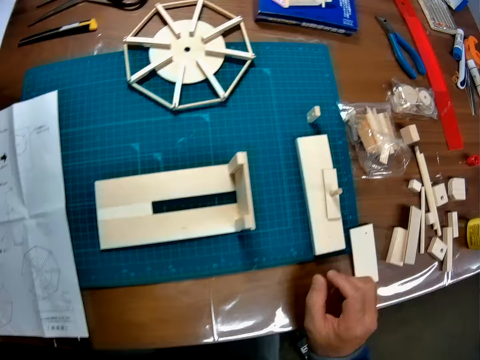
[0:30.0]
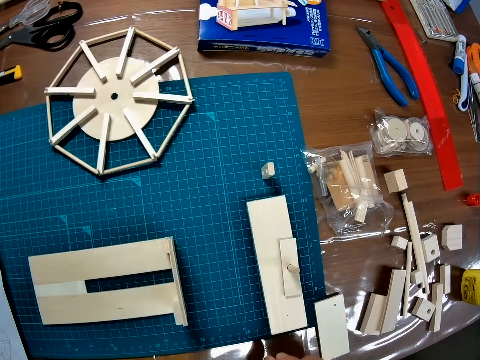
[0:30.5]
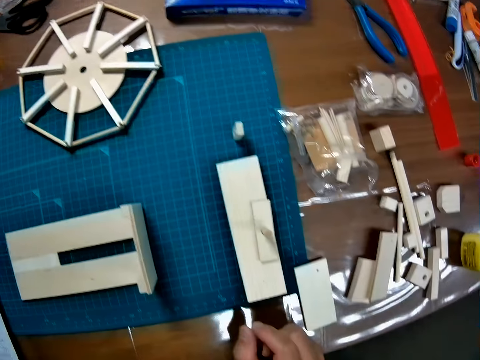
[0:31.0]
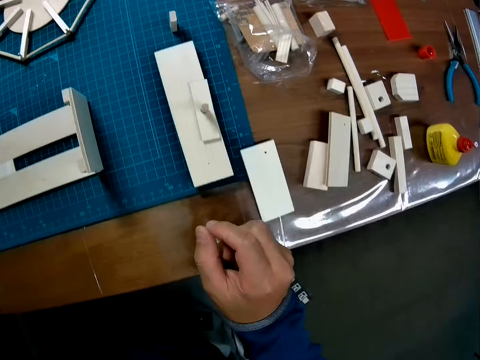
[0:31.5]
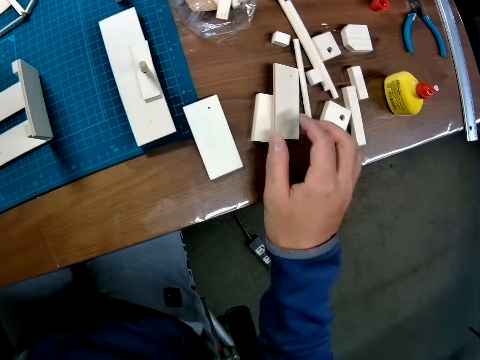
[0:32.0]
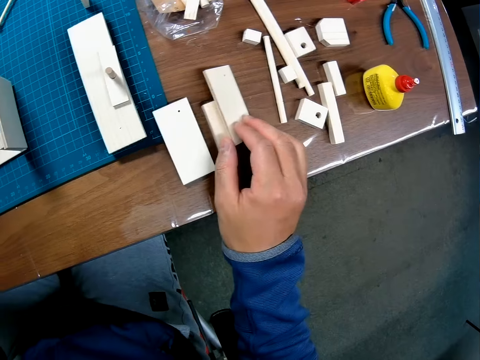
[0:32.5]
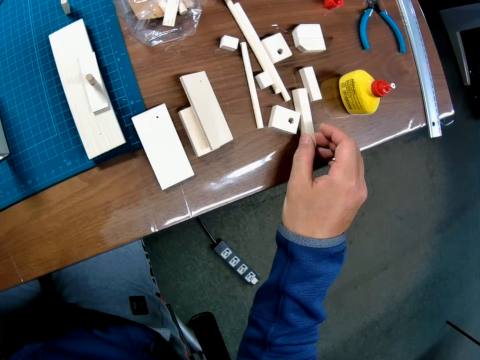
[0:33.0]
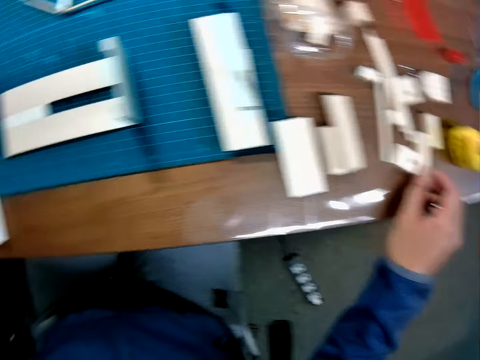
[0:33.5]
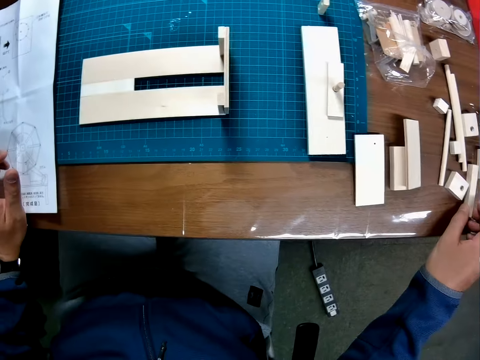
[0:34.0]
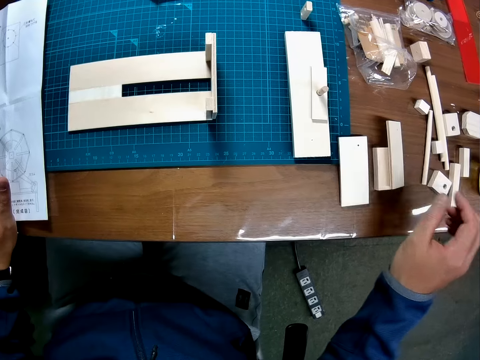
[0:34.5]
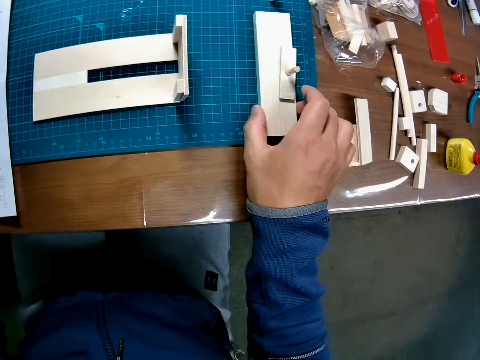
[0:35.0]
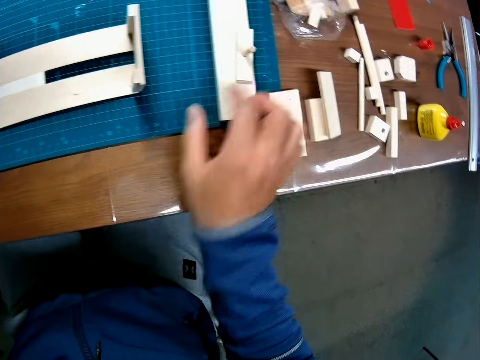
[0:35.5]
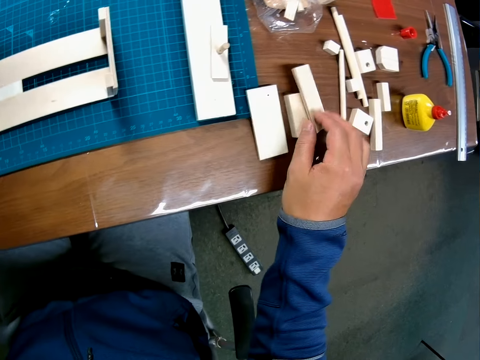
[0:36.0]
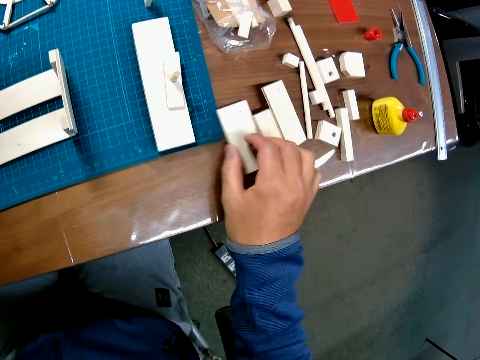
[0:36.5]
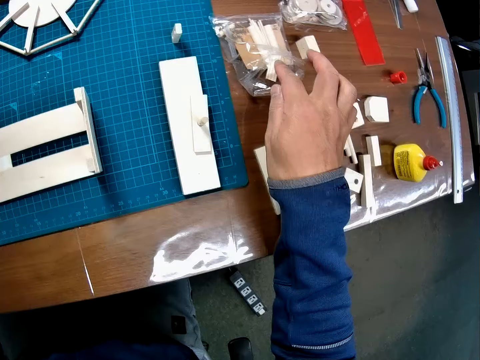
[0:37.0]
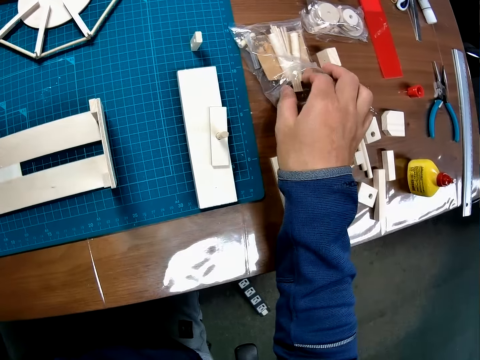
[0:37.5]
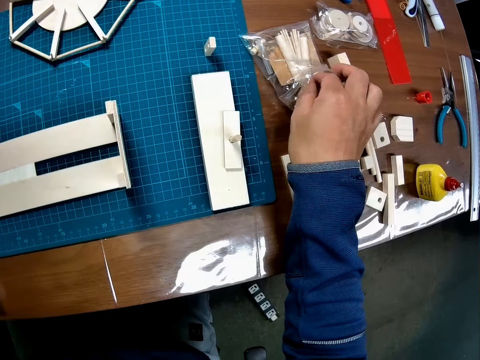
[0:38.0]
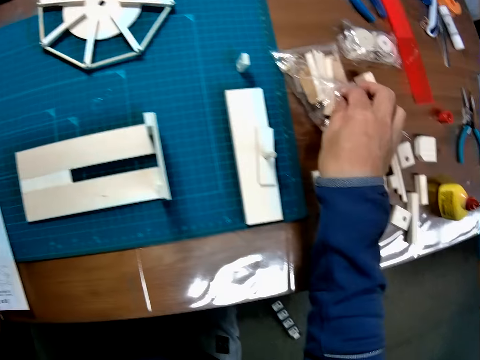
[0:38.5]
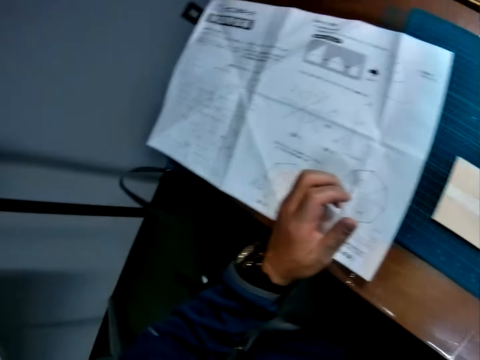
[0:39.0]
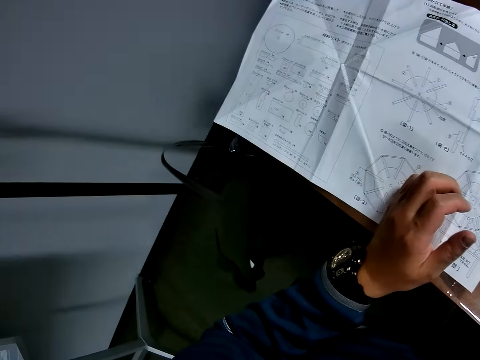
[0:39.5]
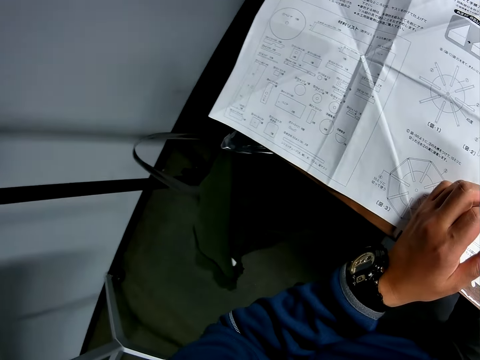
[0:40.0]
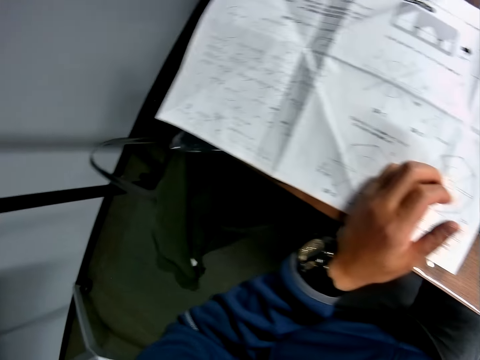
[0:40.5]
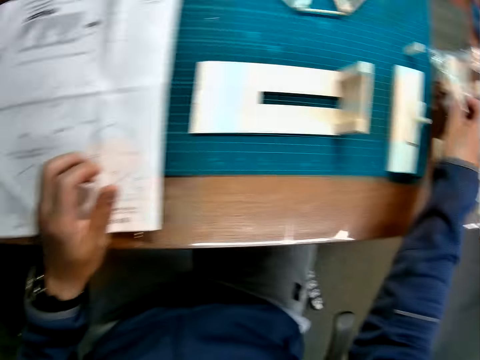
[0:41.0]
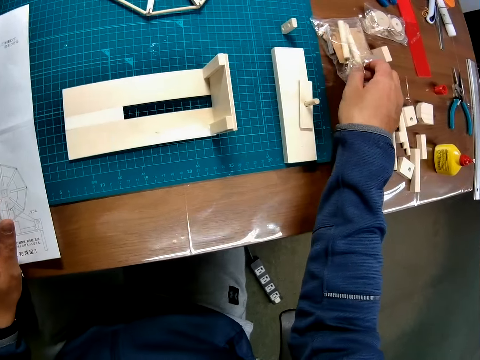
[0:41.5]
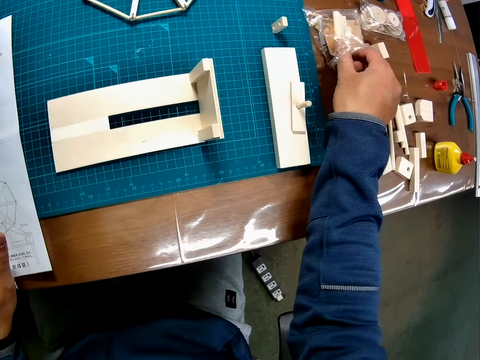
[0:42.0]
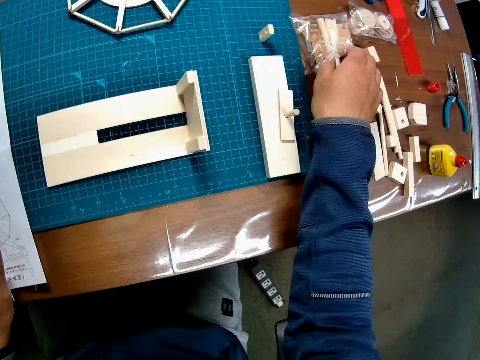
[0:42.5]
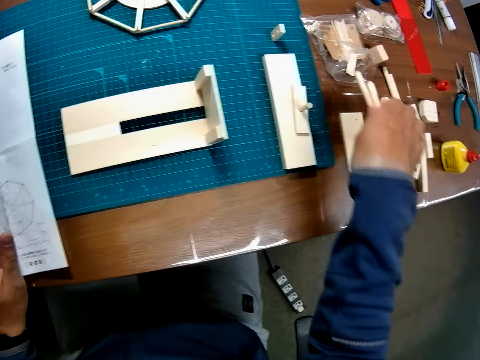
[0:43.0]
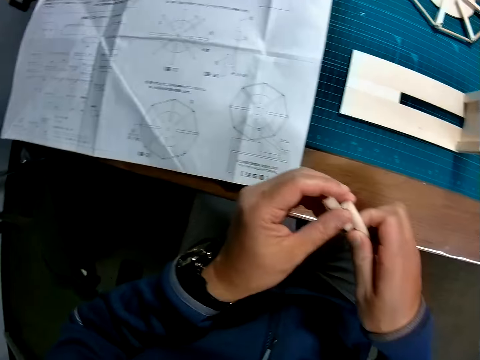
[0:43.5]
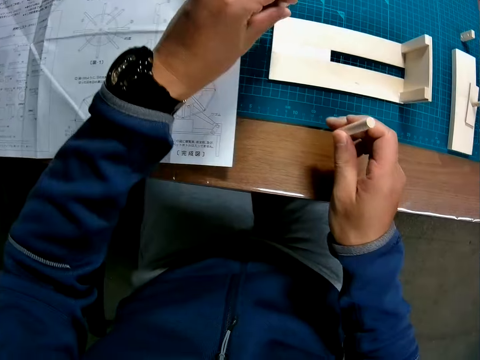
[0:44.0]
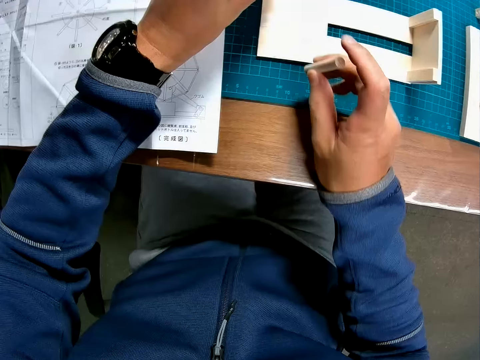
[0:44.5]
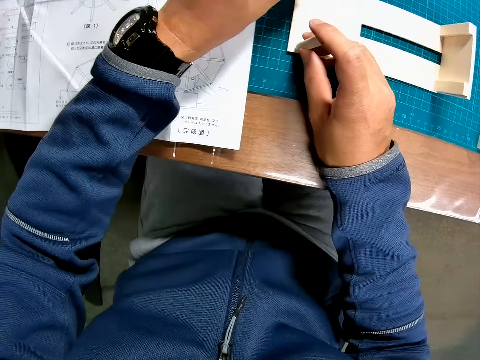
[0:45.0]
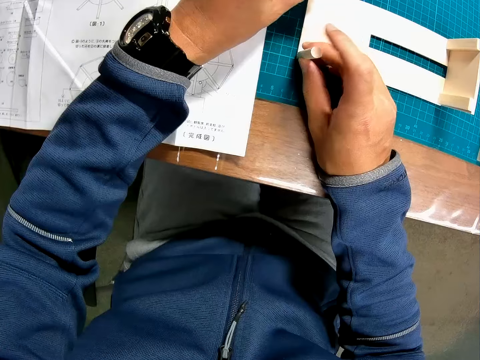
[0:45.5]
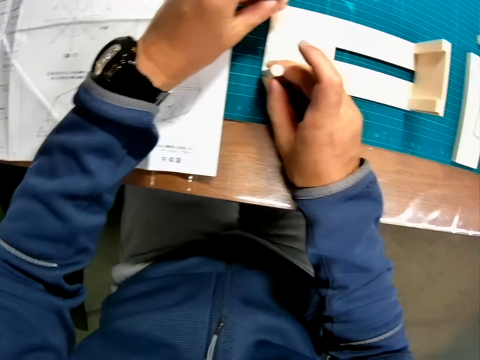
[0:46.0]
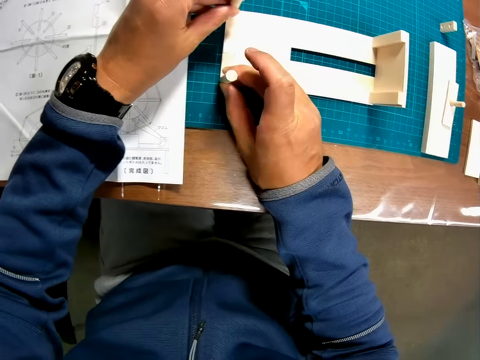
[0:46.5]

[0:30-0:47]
The camera wearer looks around a table. He moves a piece of wood on the table. He looks around the table. He moves the piece of wood on a cutting mat. He moves pieces of wood on the table. He picks a piece of wood from a clear plastic bag on the table. He looks at a piece of paper manual. He picks a piece of wood from the clear plastic bag on the table with his right hand. He puts the piece of wood on a paperboard on the cutting mat. He assembles a wooden mechanical model with carved wooden pieces.

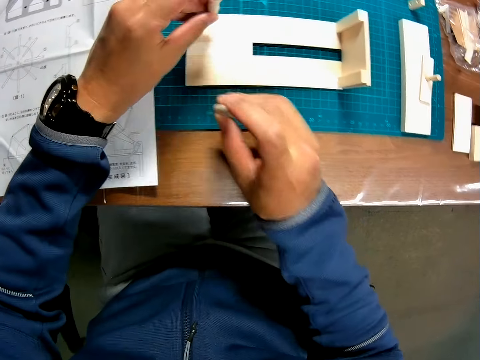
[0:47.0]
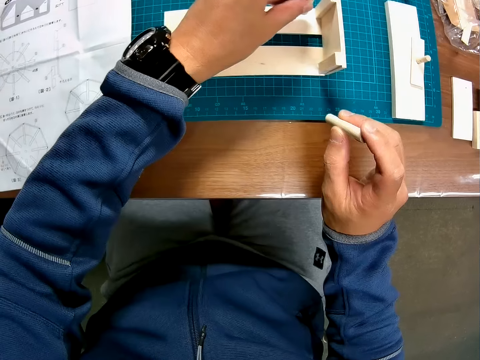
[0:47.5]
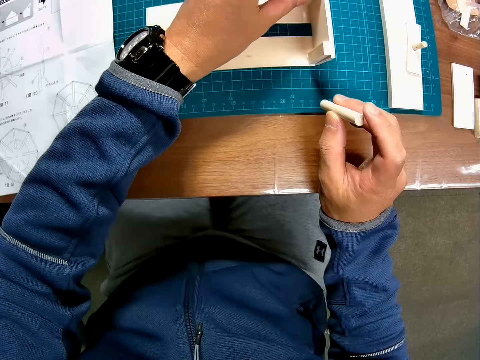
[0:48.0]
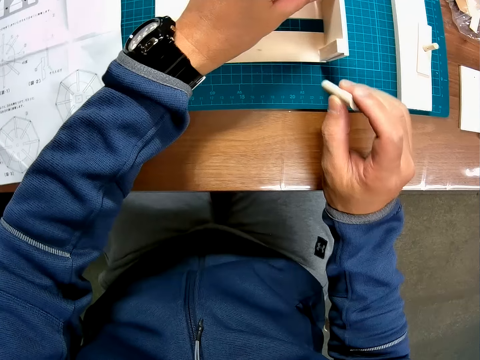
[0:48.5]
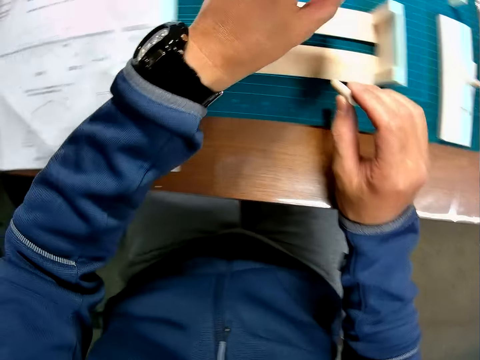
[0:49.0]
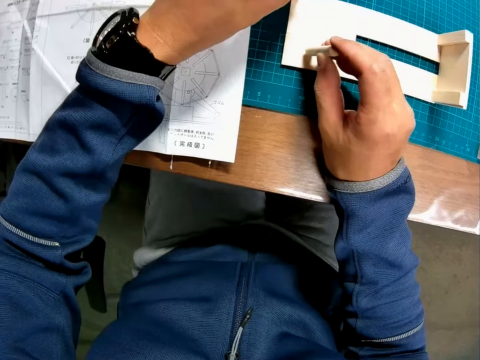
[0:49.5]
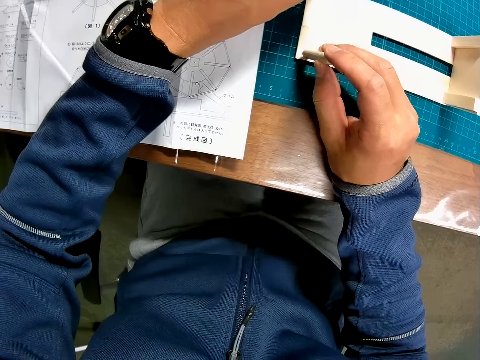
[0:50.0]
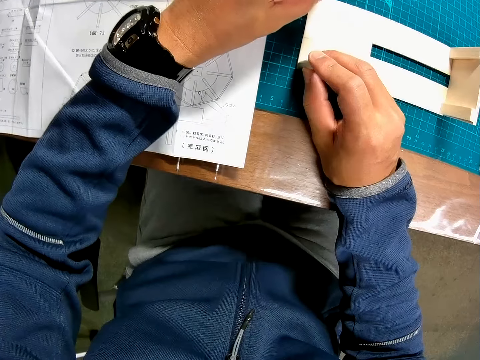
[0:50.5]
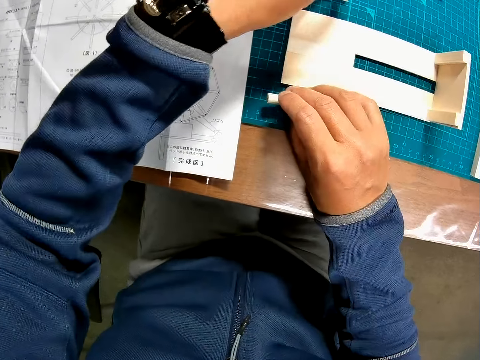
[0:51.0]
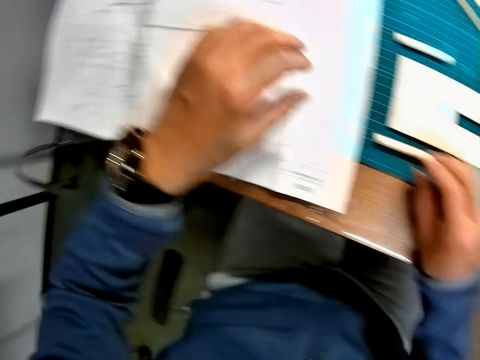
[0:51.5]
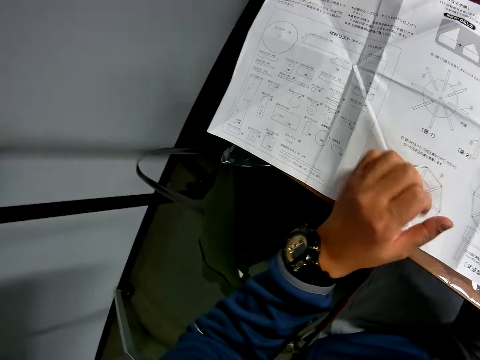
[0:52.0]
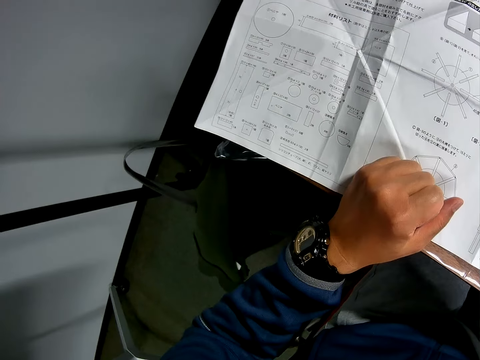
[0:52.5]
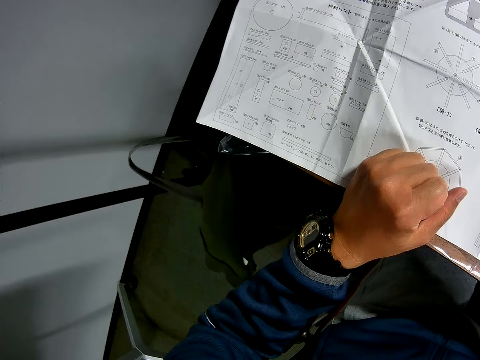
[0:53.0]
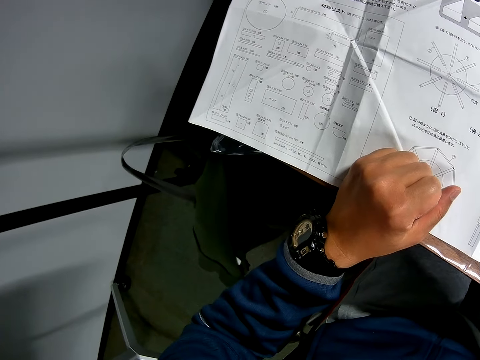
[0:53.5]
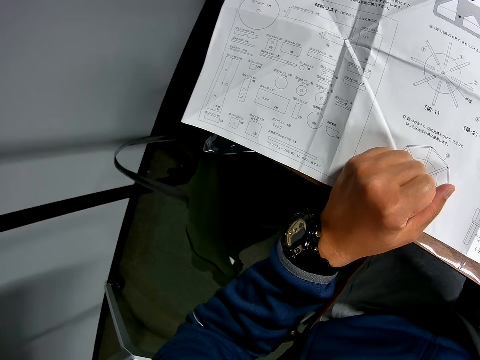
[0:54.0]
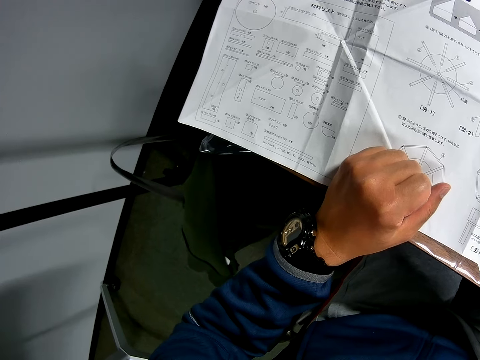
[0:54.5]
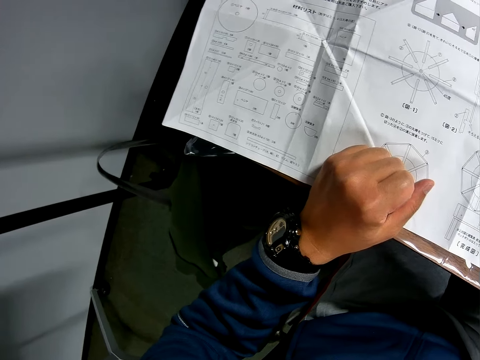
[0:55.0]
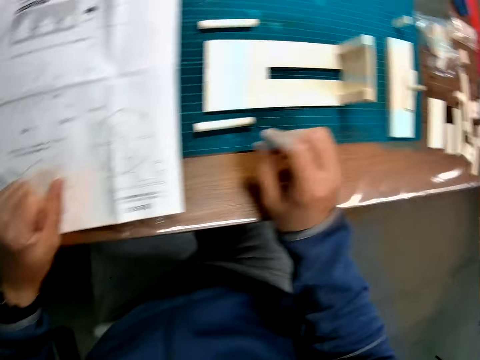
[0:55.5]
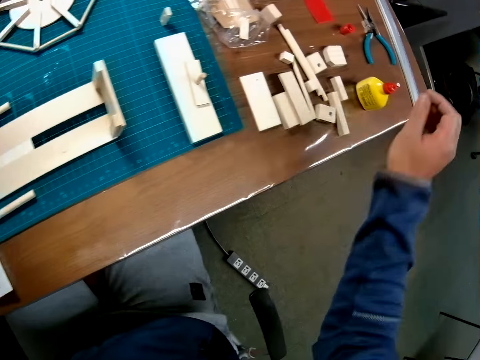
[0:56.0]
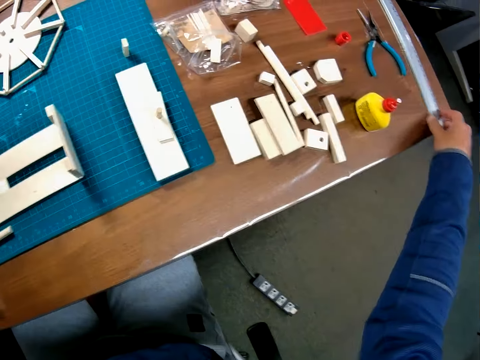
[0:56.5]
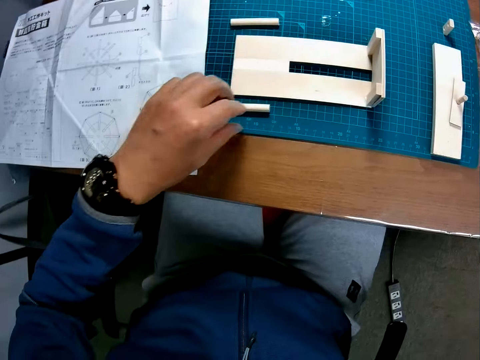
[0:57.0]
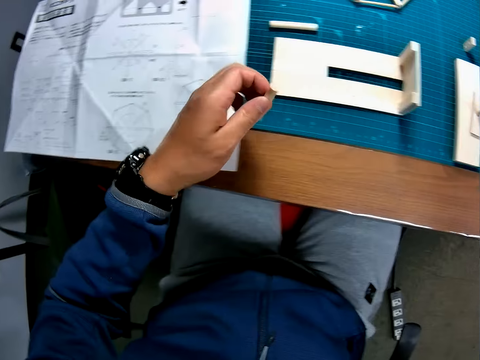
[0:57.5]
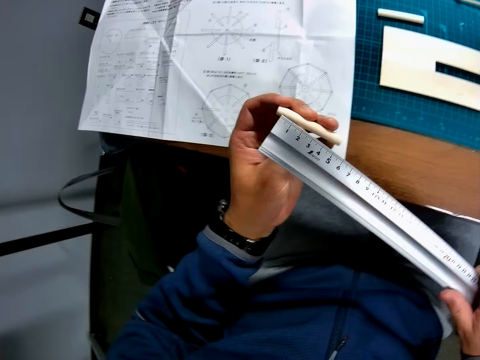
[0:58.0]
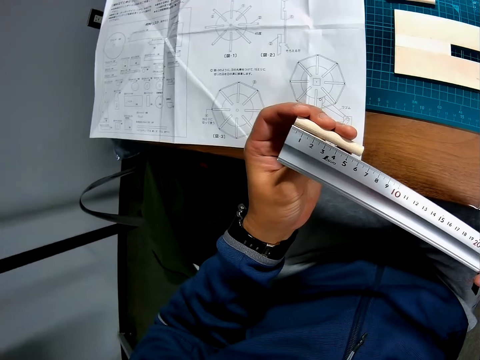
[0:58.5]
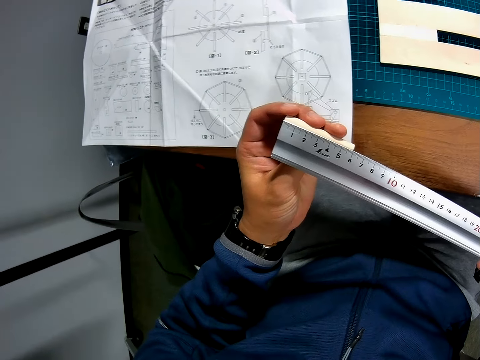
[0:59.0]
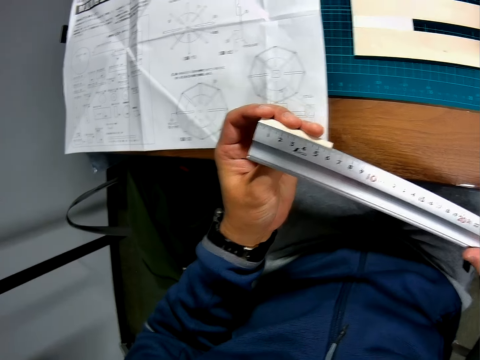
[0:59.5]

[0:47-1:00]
The camera wearer looks around a cutting mat. He puts a piece of wood on a paperboard. He drops the wooden pieces from a nylon on the table with his hands. He holds a piece of paper manual and looks at the piece of paper manual. He looks around the table. He picks up a measuring ruler from the table with his right hand. He picks up a piece of wood from the table. He measures the piece of wood with the measuring ruler.
